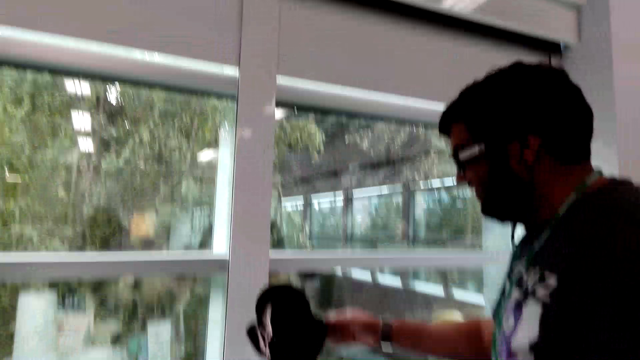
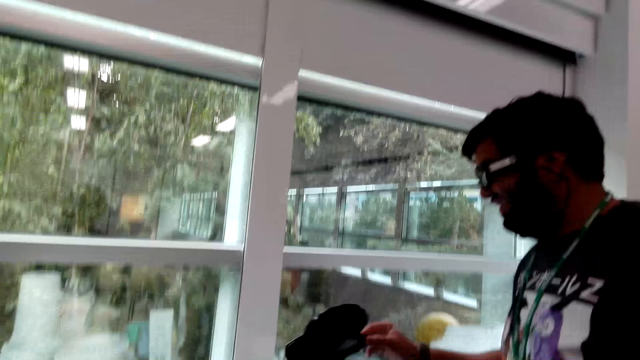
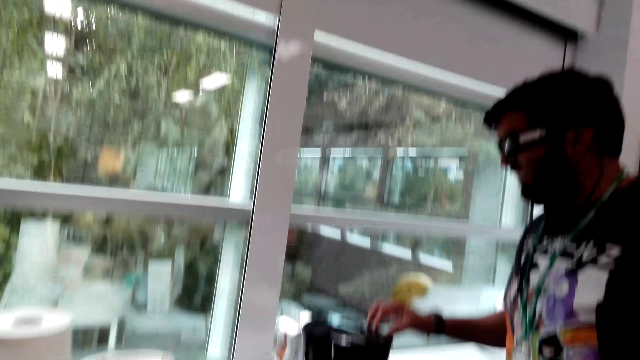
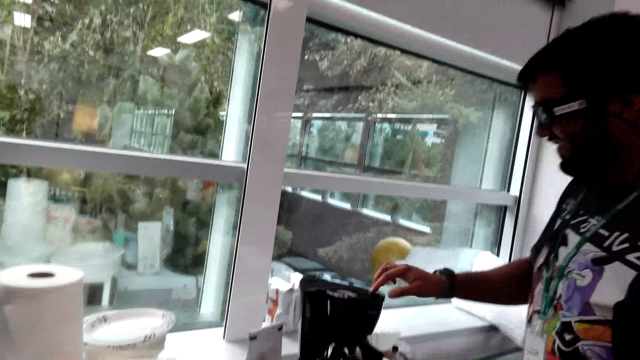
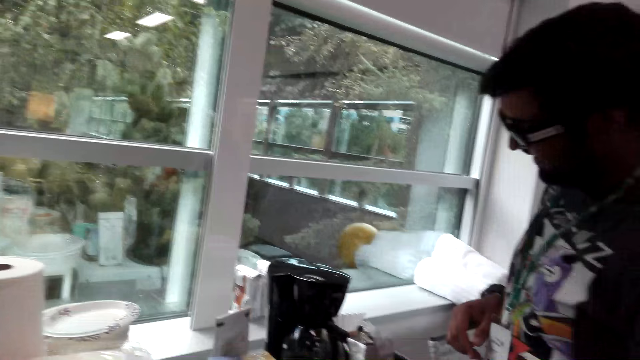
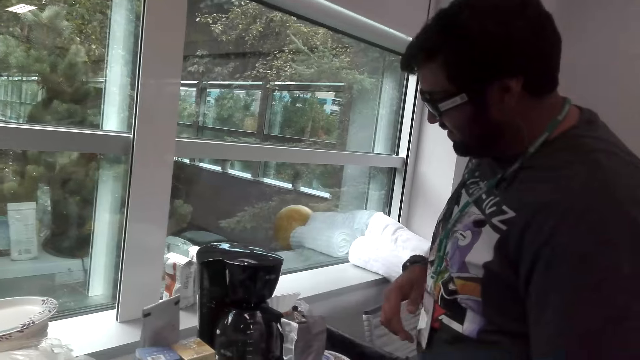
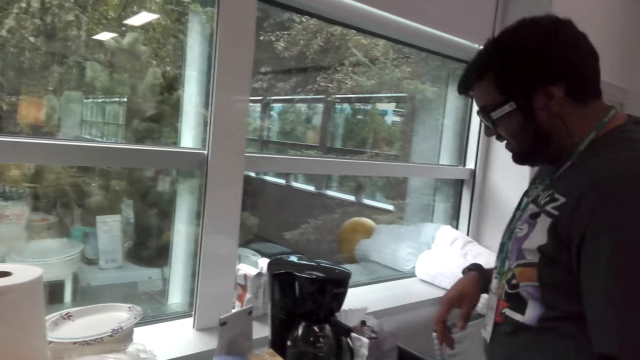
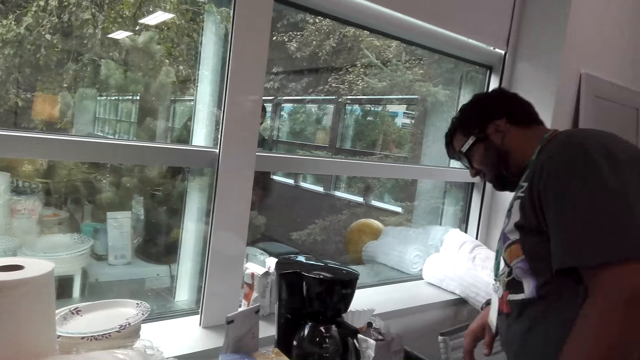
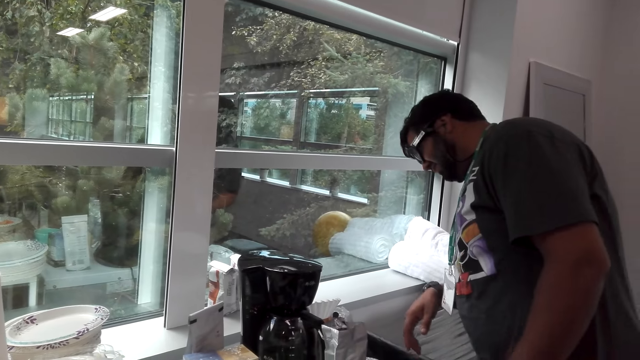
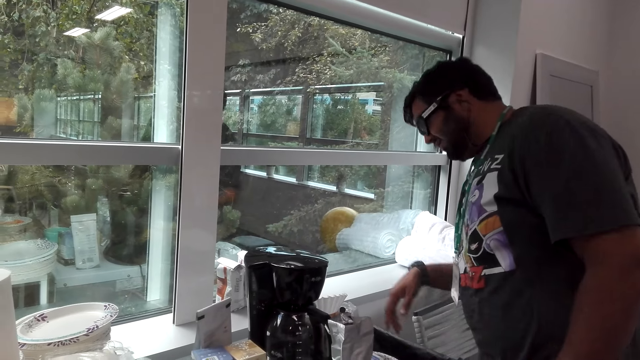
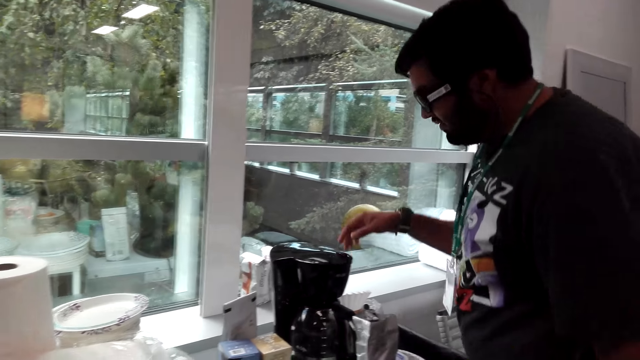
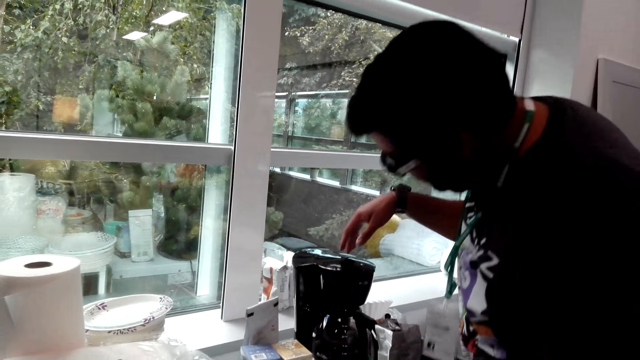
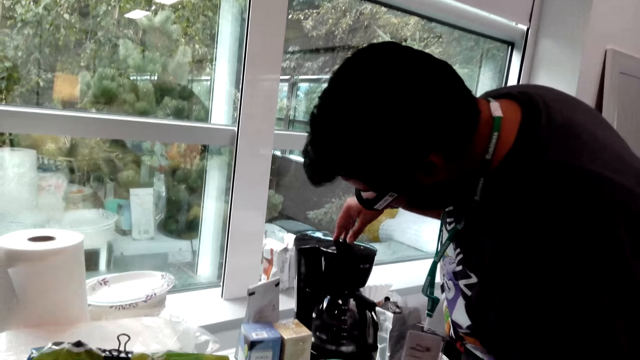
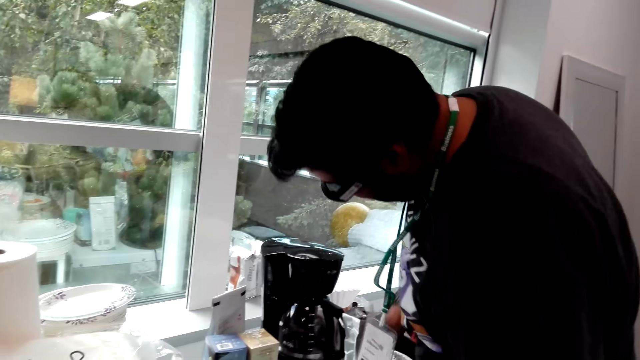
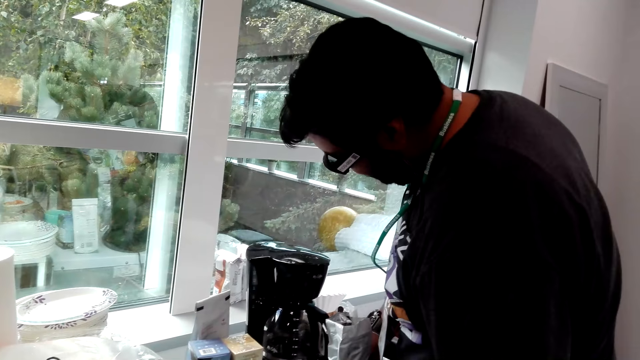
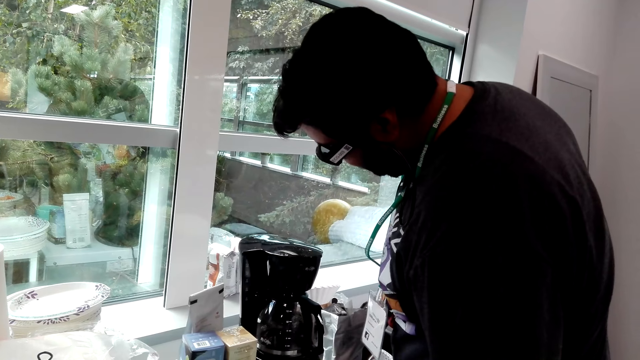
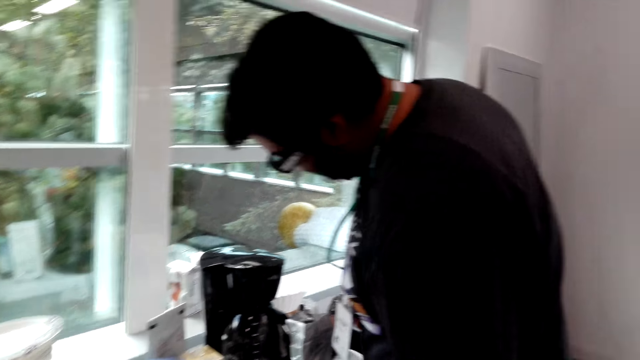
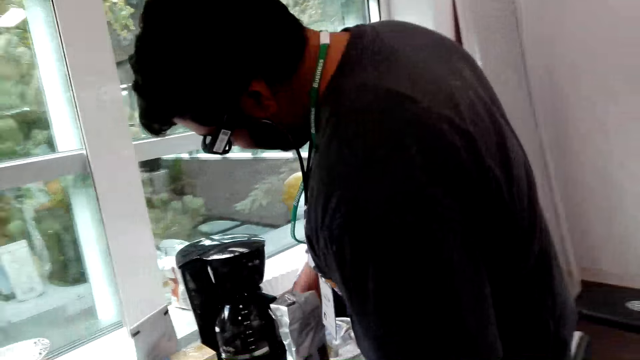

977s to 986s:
A man closes the coffee maker with his right hand. The man looks at the coffee maker machine. The man places a hand on the coffee maker machine.

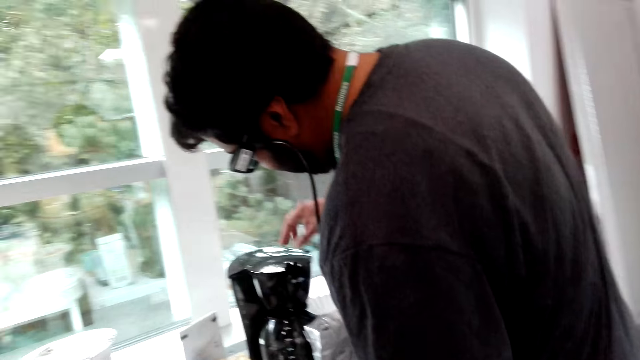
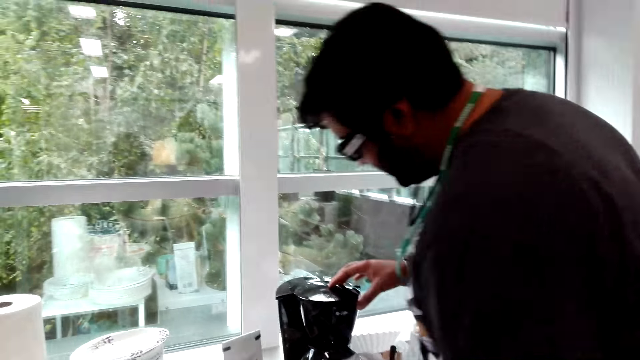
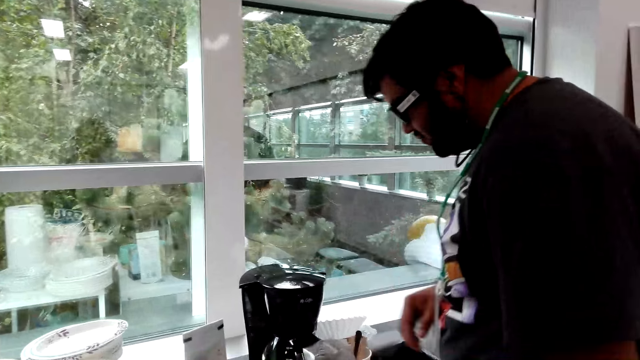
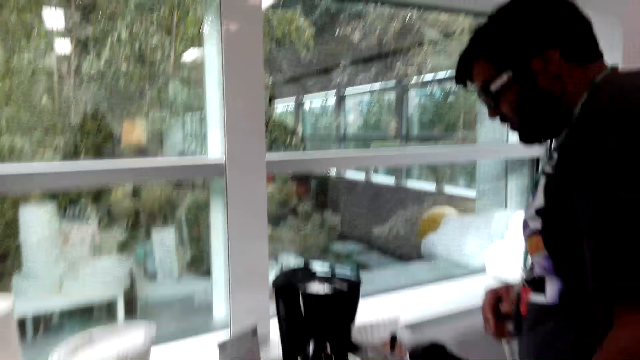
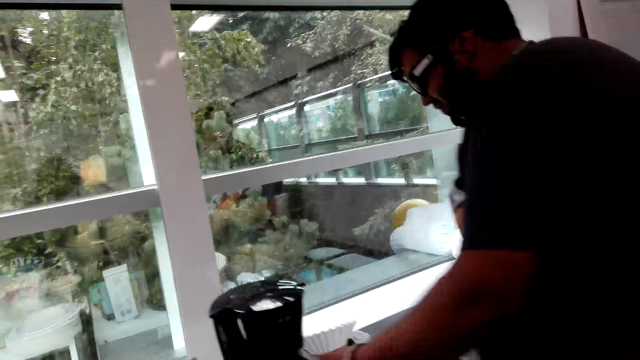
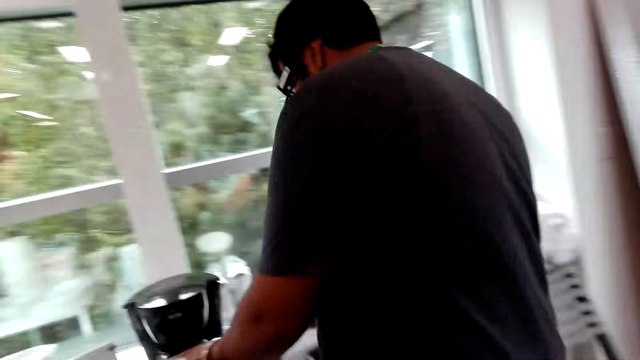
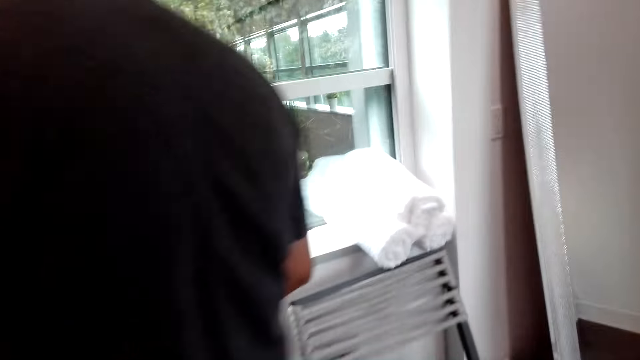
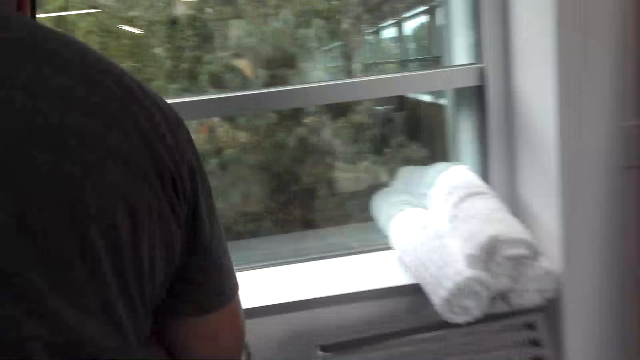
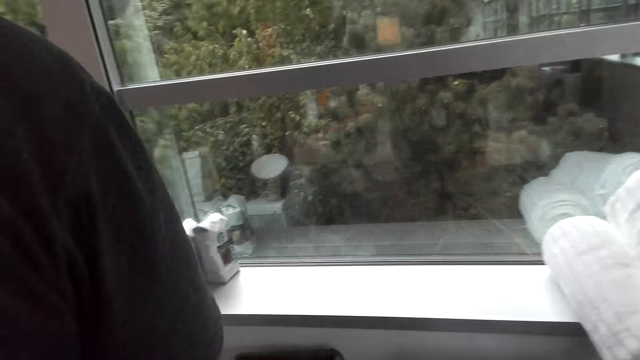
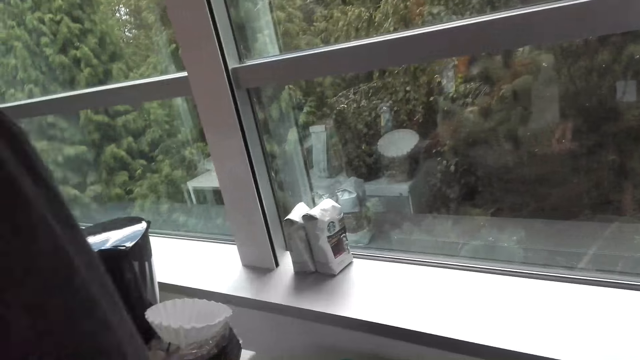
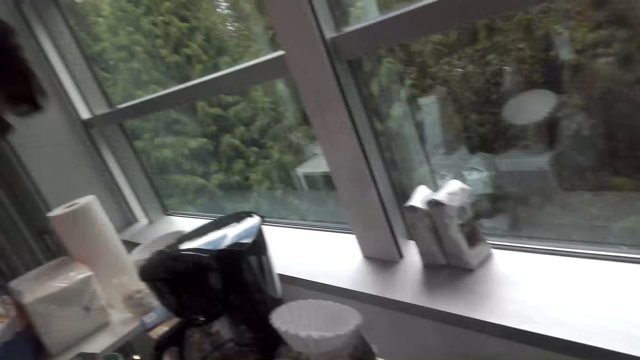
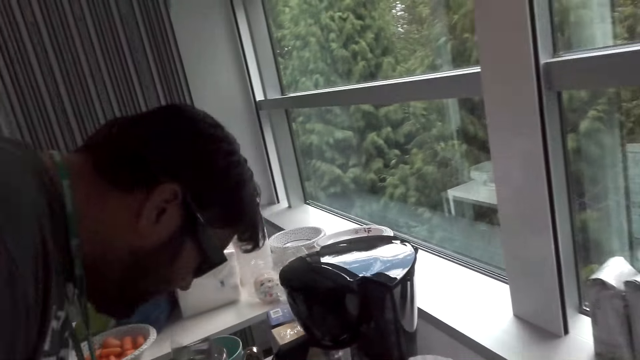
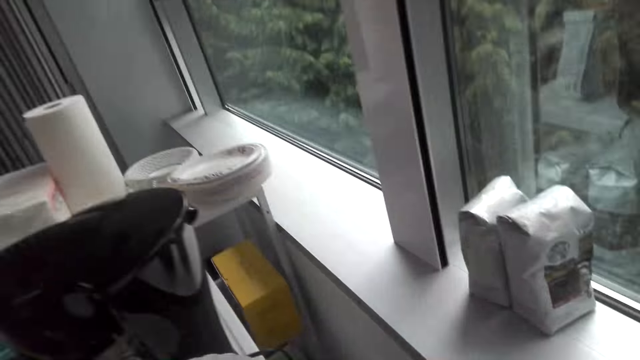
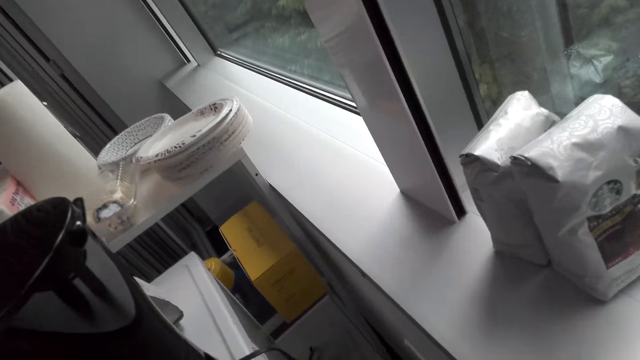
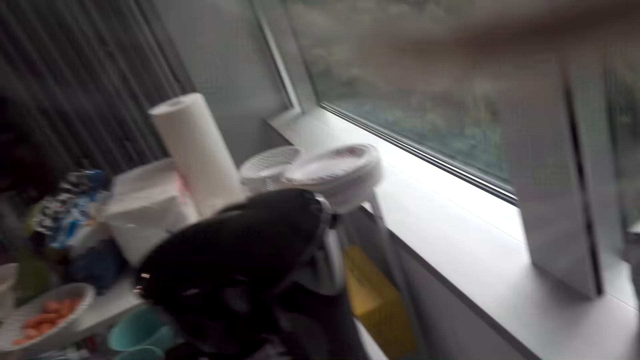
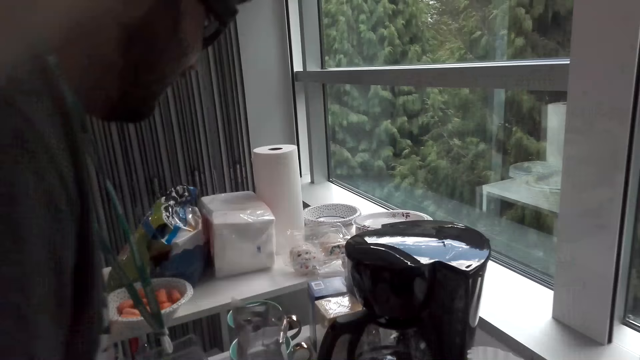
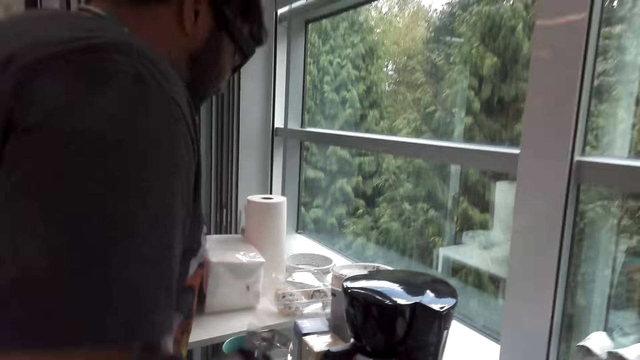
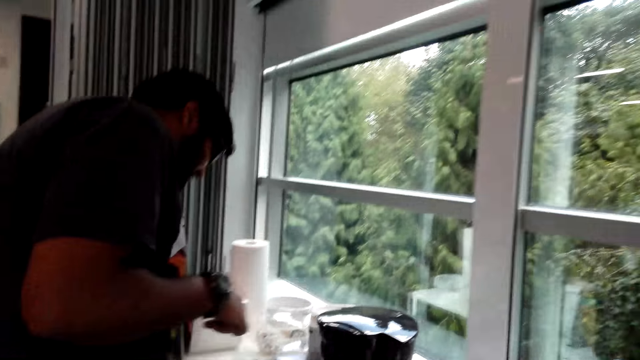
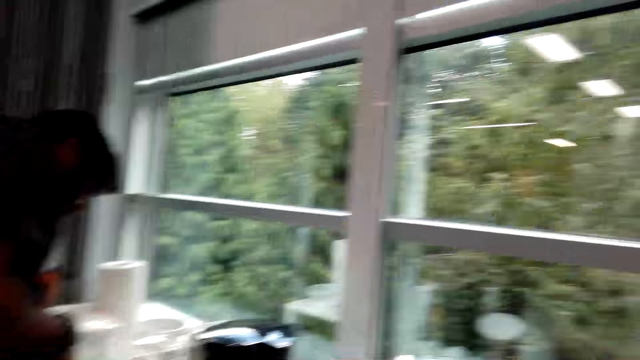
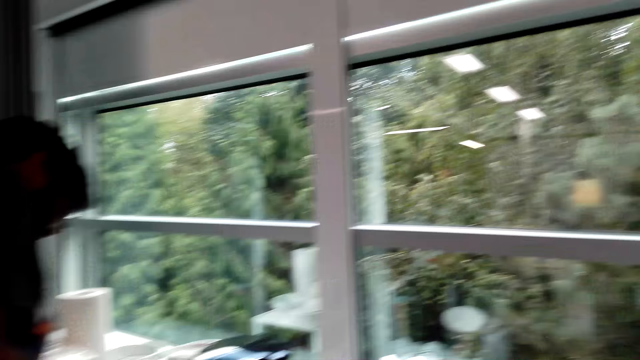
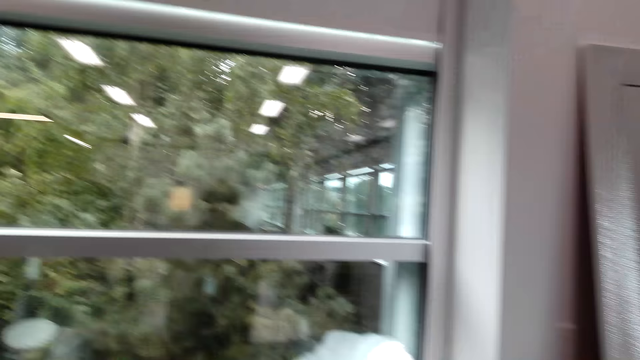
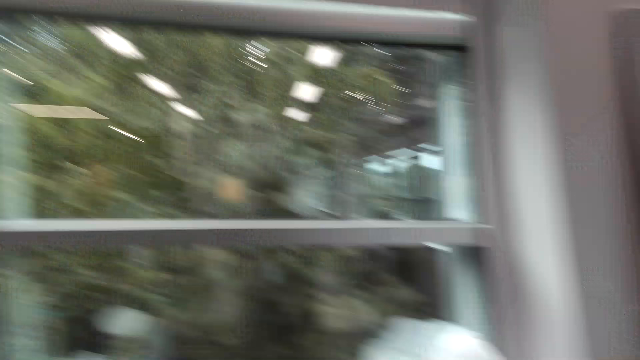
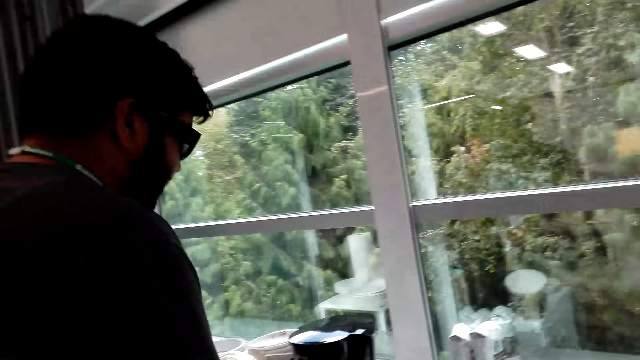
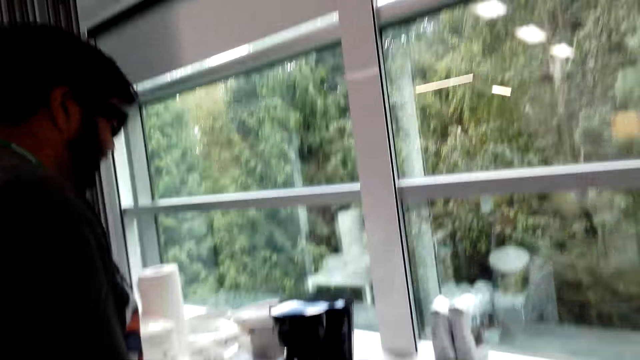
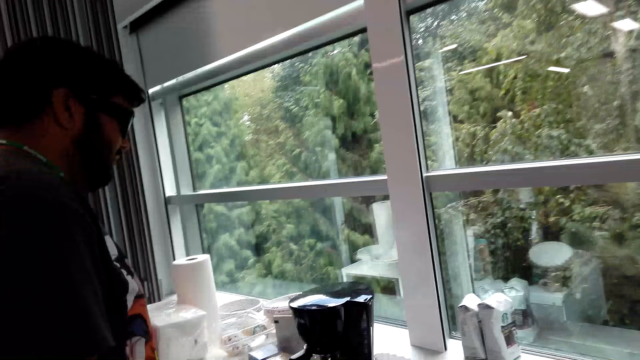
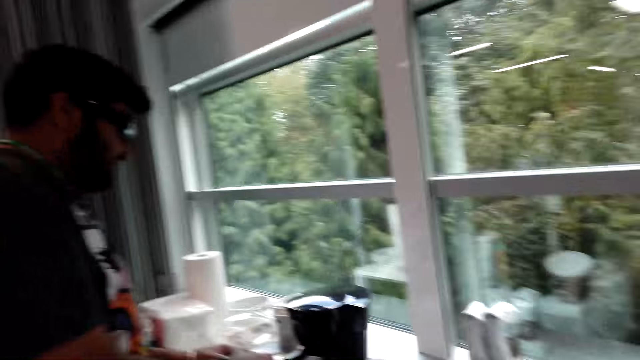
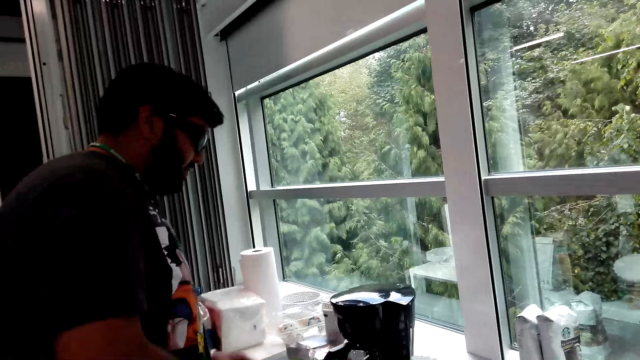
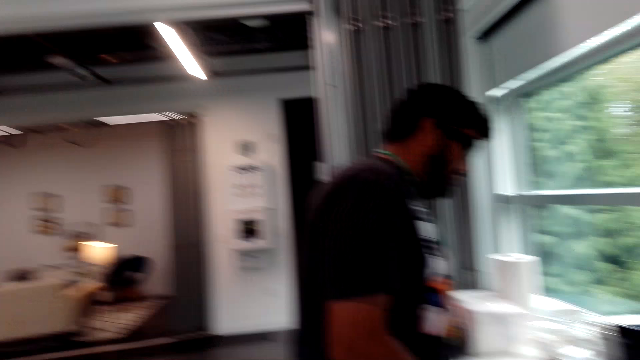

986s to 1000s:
A man places a hand on the coffee maker machine. The camera wearer walks around the kitchen. They talk with the man.
